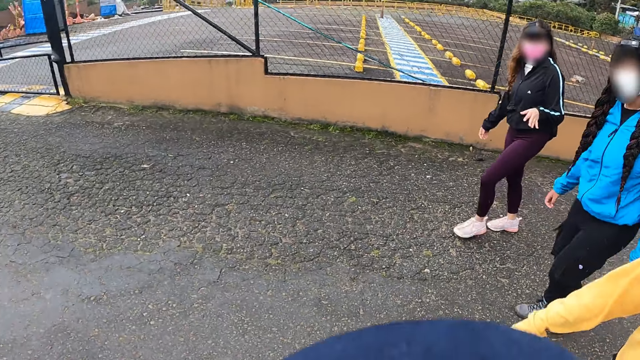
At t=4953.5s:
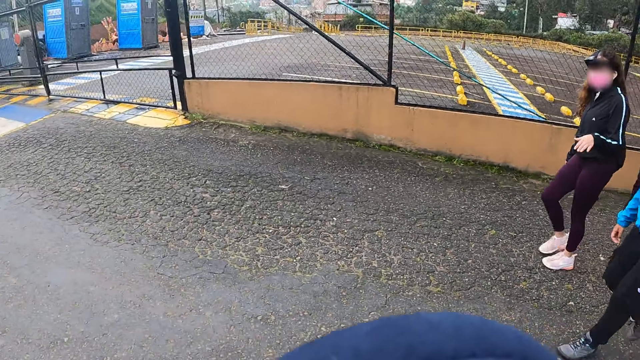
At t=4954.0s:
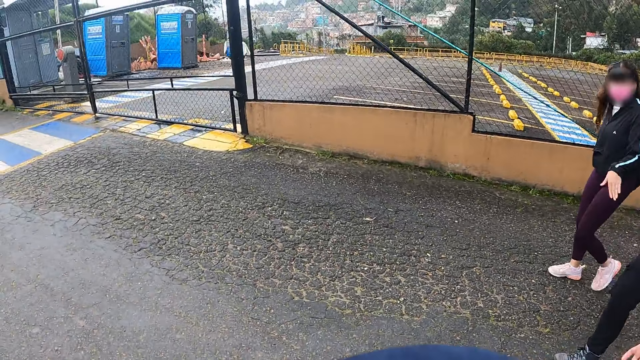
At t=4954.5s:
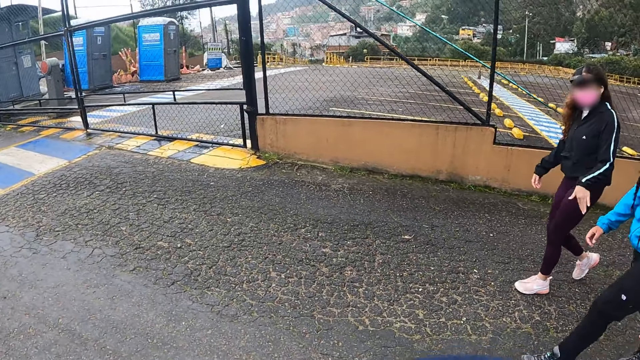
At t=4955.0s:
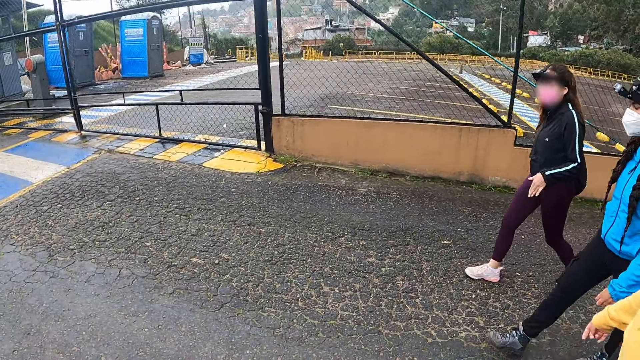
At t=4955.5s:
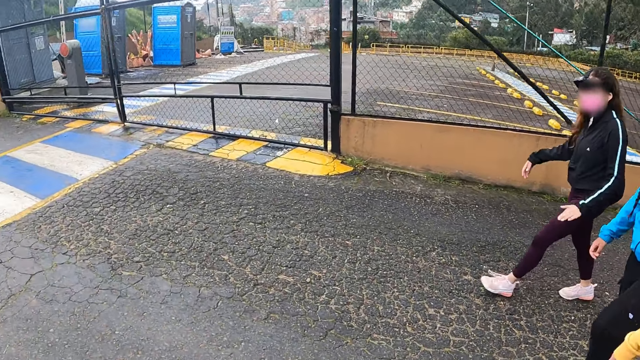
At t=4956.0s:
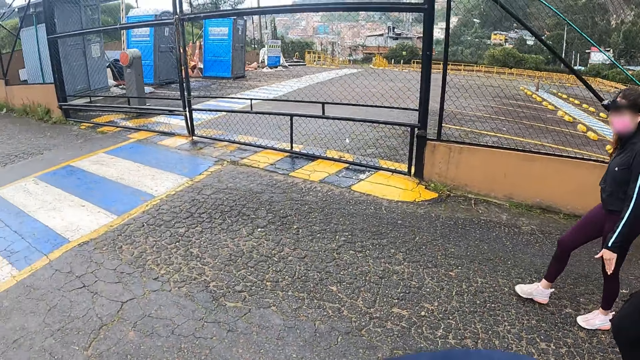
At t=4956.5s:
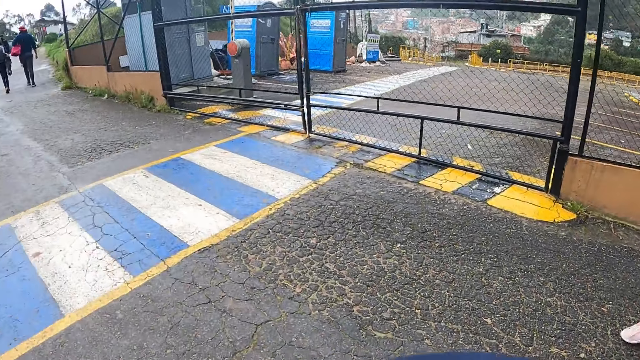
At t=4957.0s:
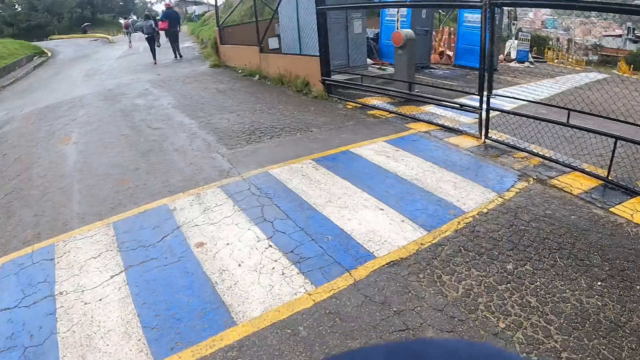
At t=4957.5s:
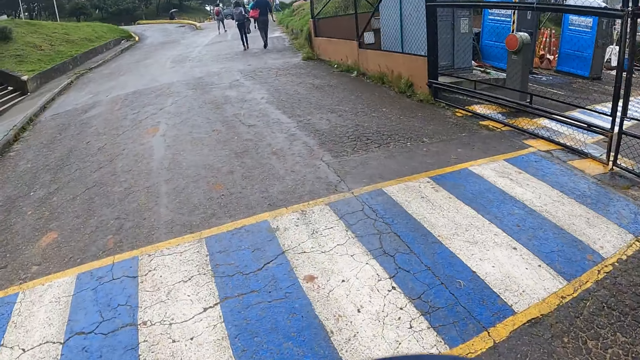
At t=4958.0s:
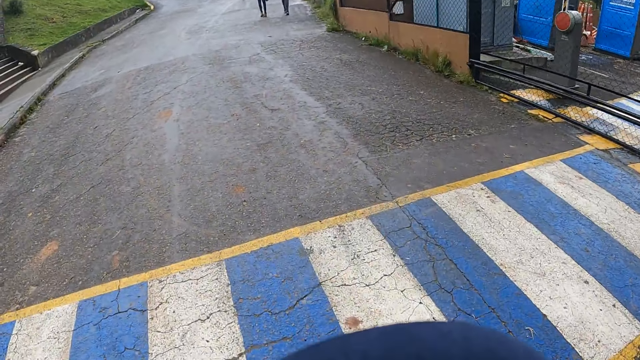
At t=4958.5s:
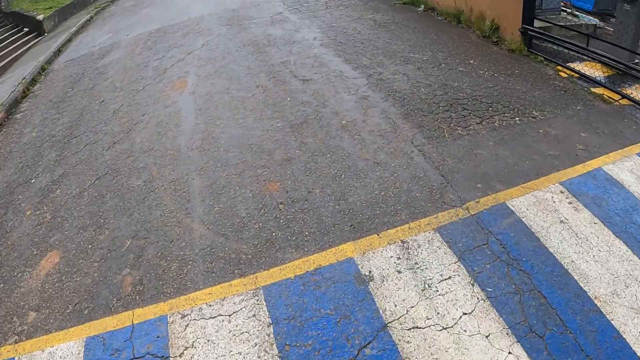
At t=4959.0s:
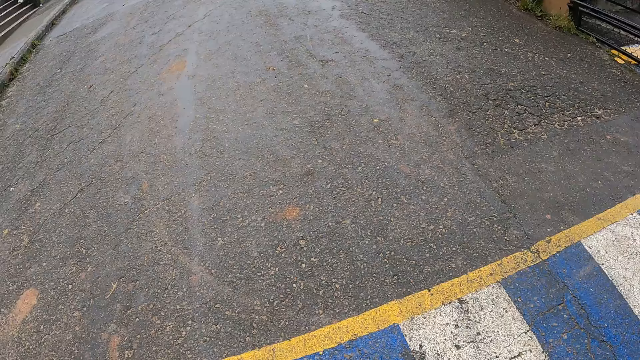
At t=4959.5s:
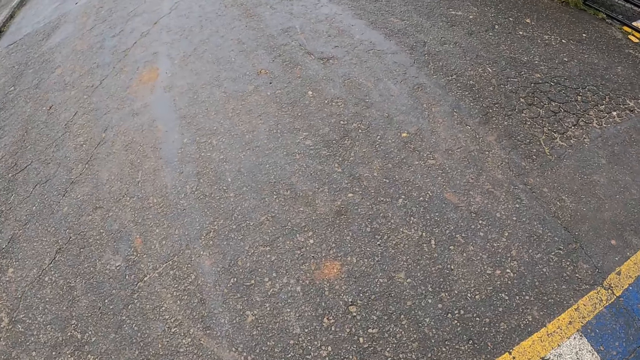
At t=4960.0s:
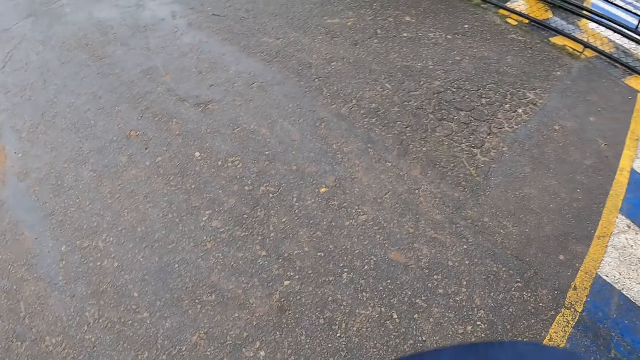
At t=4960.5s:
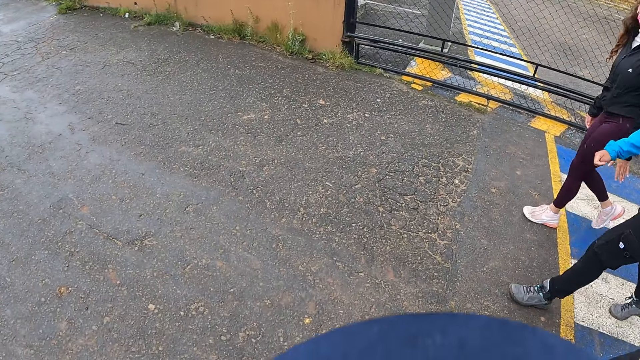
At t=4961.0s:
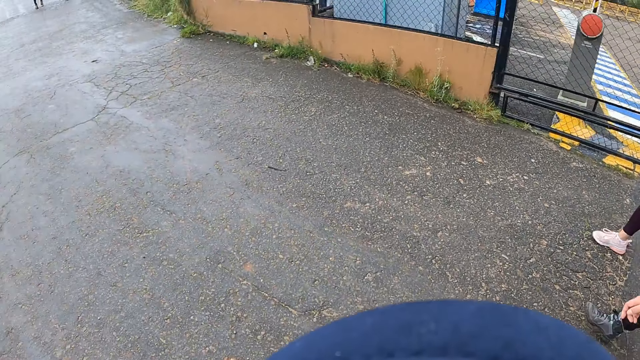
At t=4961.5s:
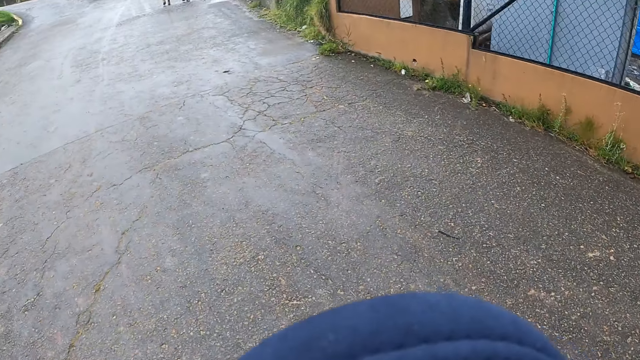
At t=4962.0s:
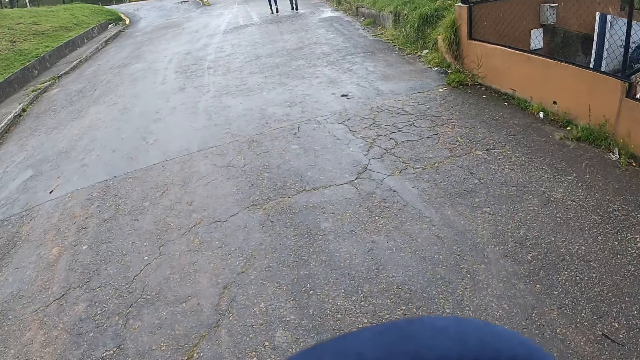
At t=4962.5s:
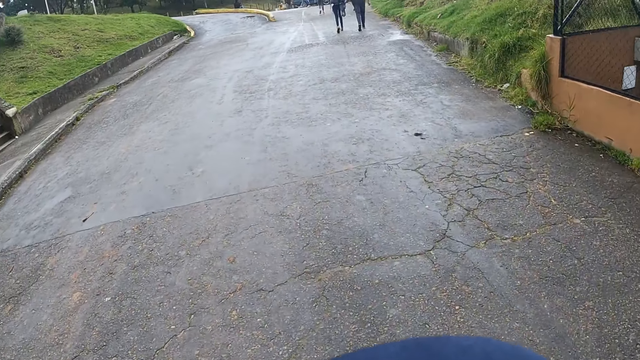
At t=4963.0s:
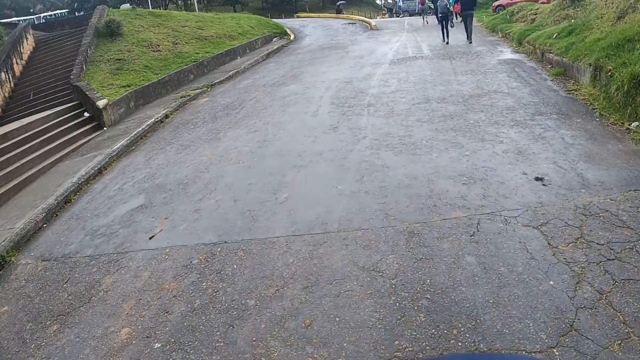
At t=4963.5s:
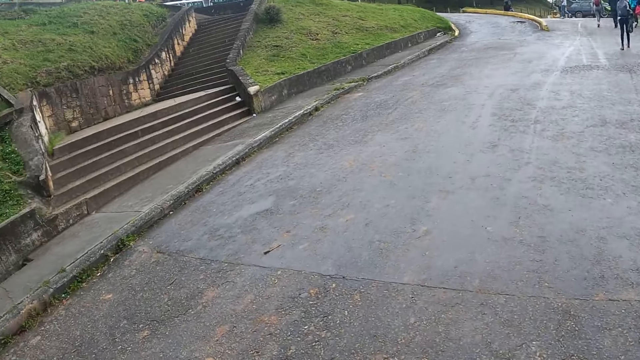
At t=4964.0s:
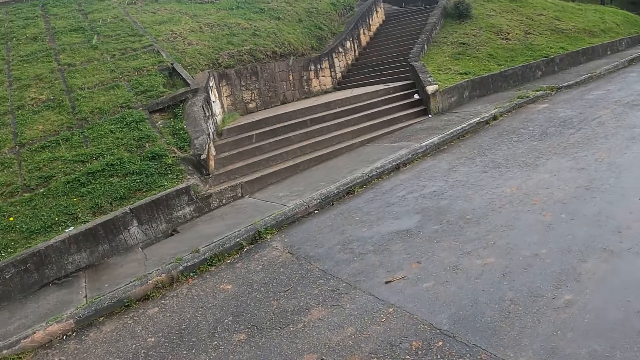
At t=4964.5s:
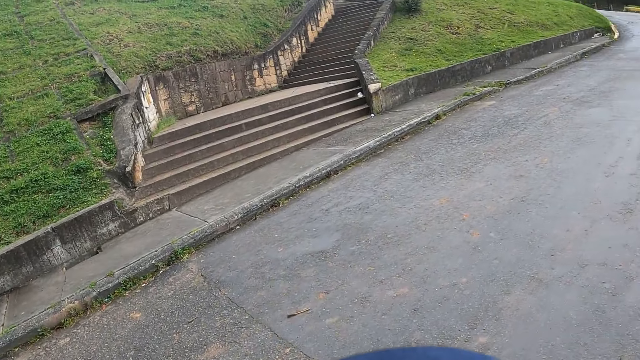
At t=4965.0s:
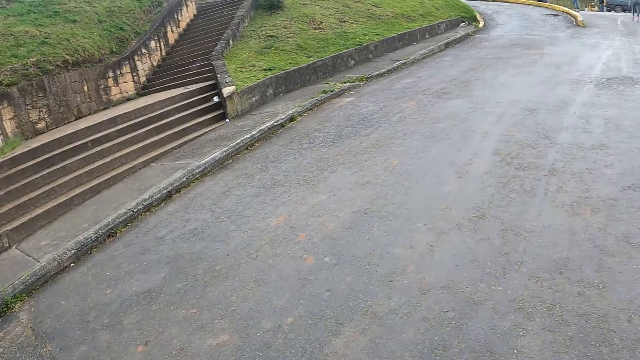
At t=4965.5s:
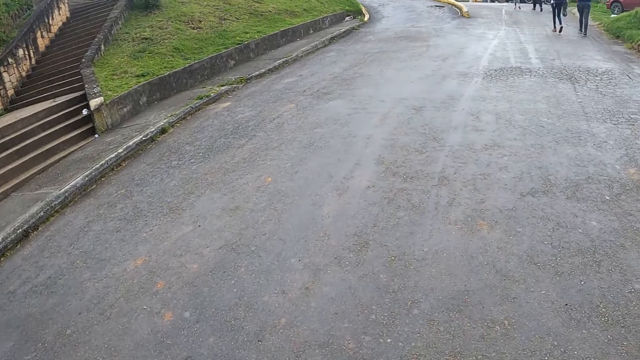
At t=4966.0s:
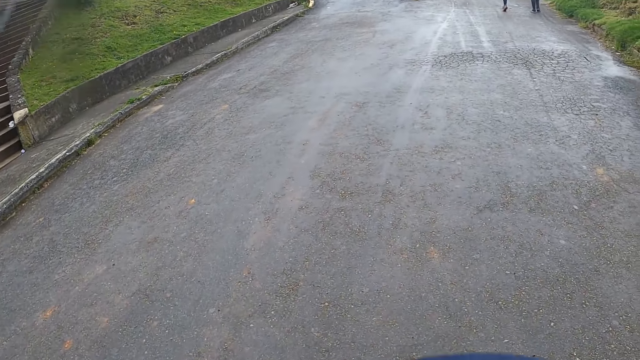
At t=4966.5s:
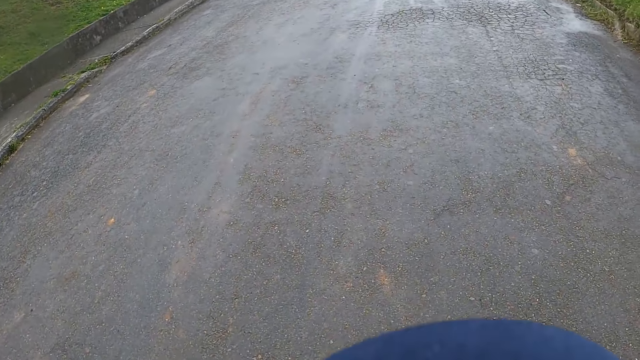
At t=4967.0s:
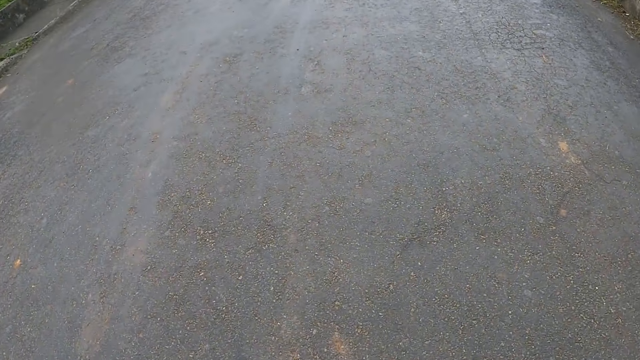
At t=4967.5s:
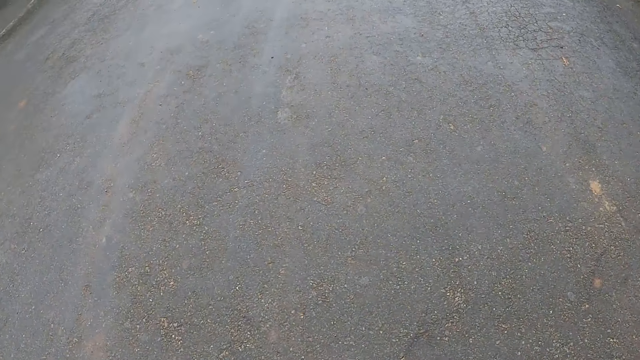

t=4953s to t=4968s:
The camera wearer converses with a woman. They walk on the road. The woman and two other women walk on the road. The camera wearer looks across the road. They walk on the road.

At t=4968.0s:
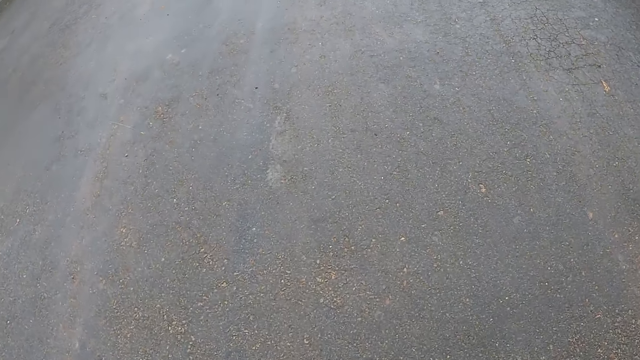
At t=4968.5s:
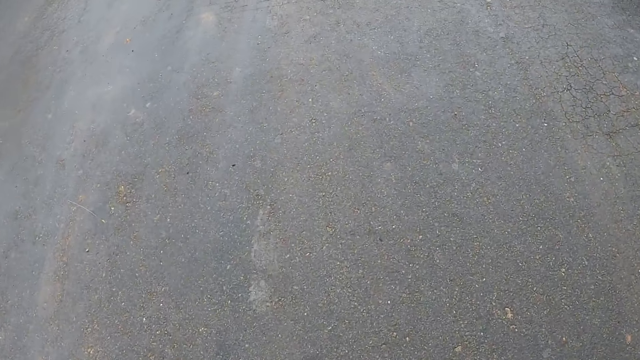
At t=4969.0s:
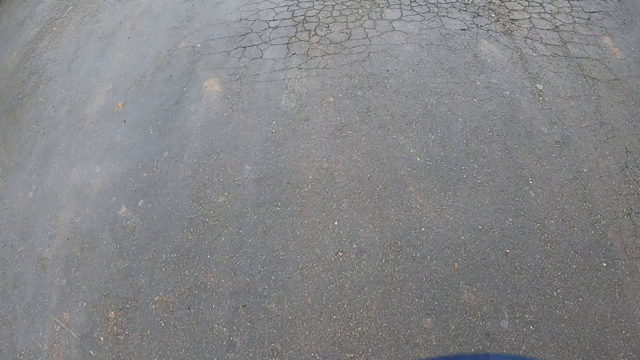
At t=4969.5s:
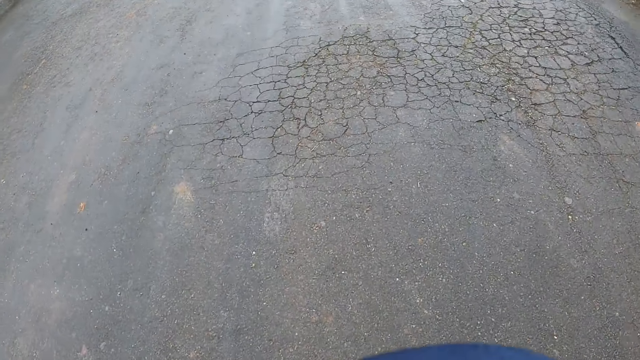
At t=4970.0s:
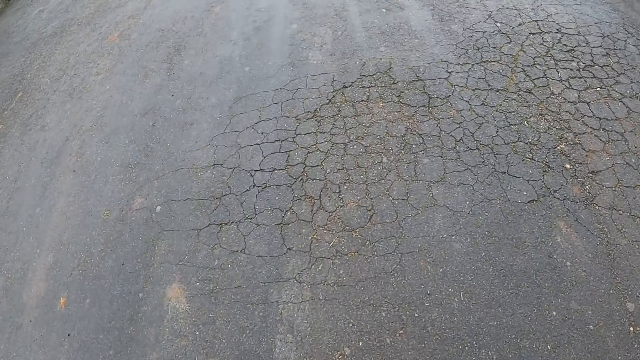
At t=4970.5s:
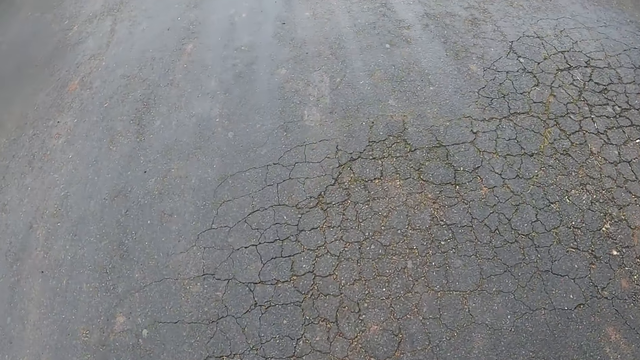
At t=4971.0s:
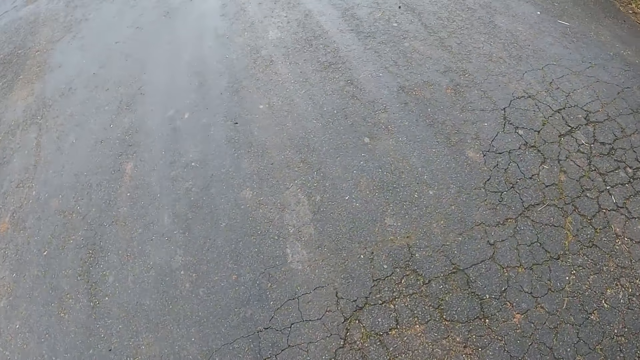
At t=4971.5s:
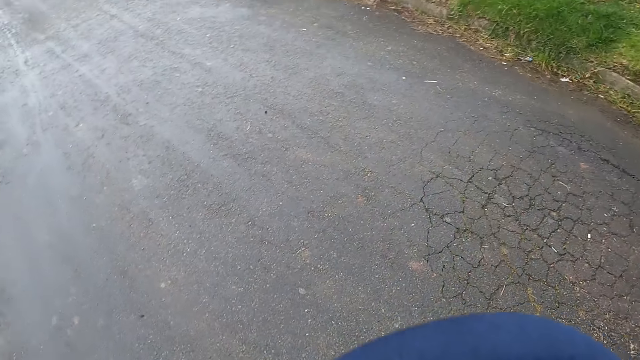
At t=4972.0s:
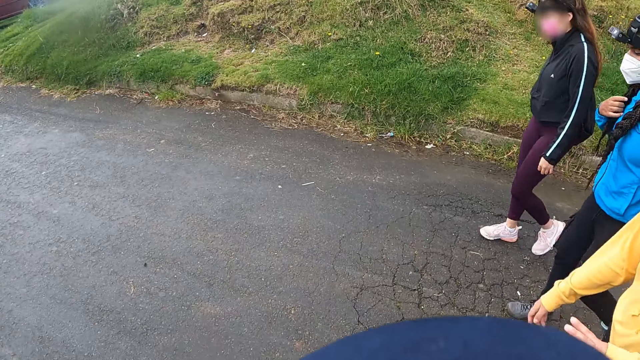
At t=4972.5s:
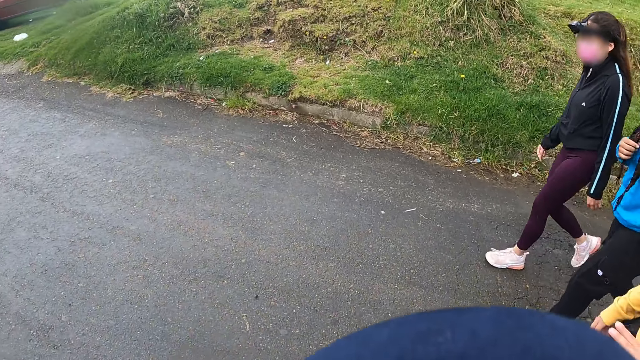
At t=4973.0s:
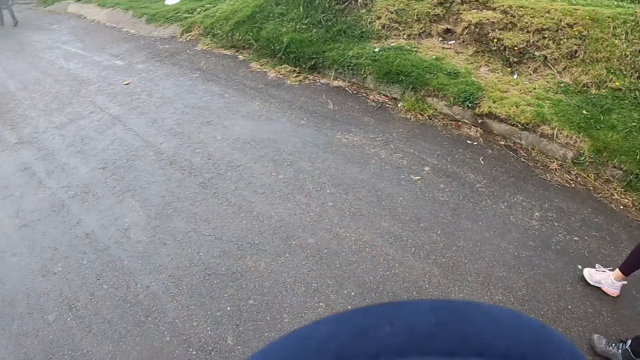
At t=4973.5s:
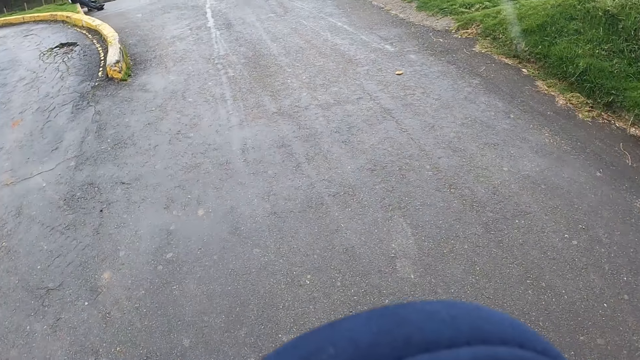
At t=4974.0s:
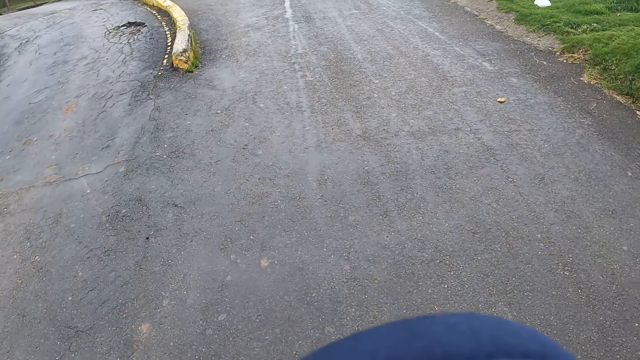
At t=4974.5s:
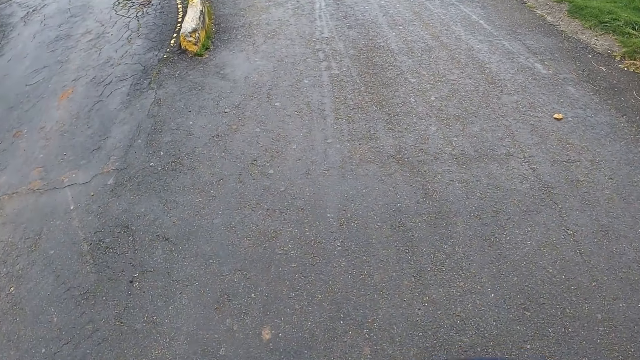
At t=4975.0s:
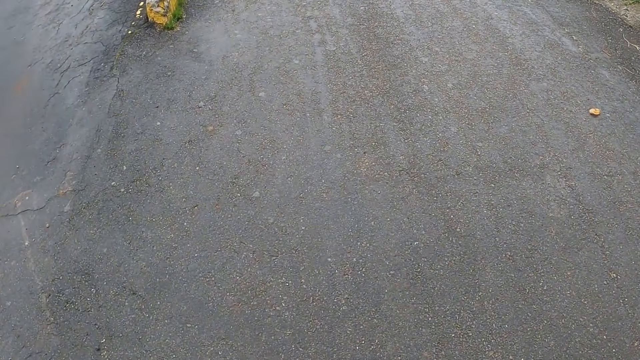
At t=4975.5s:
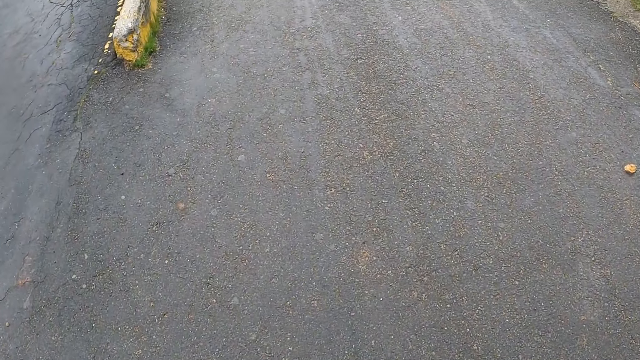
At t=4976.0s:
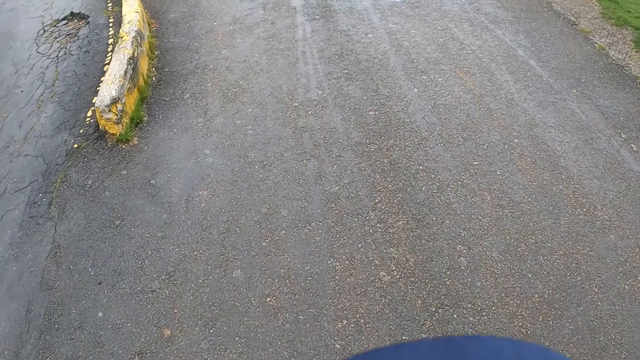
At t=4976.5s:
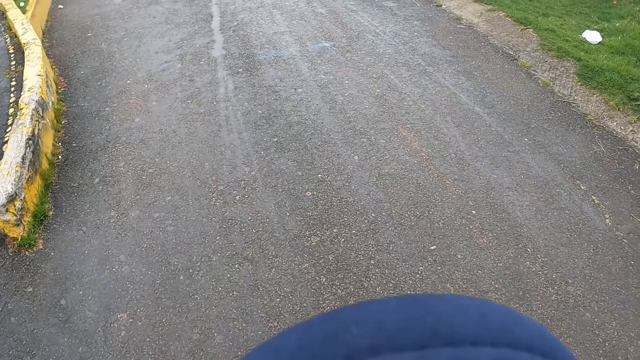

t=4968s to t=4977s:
The camera wearer converses with a woman. They walk on the road.
